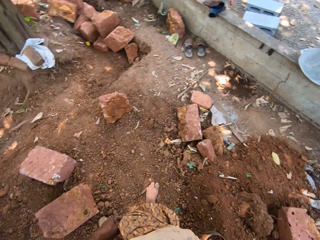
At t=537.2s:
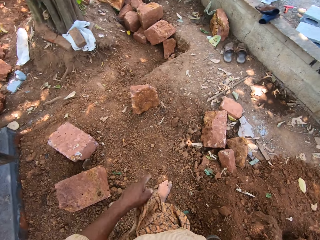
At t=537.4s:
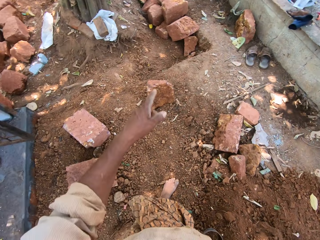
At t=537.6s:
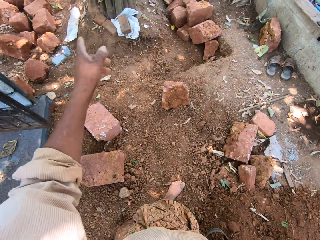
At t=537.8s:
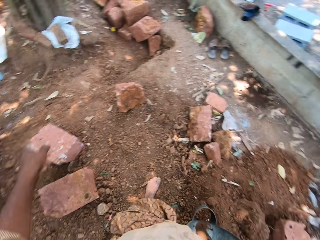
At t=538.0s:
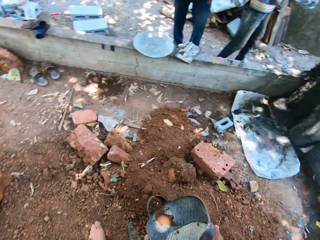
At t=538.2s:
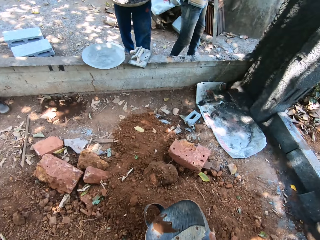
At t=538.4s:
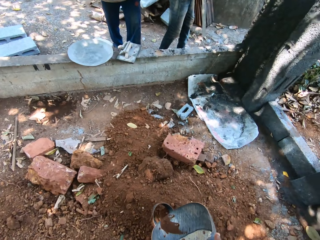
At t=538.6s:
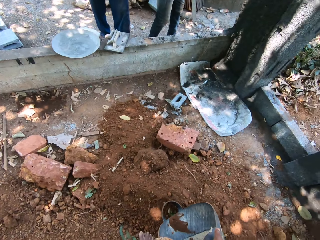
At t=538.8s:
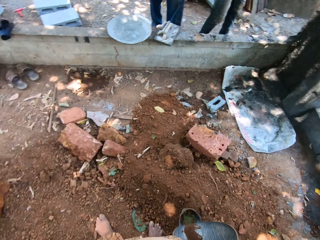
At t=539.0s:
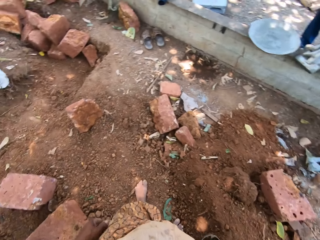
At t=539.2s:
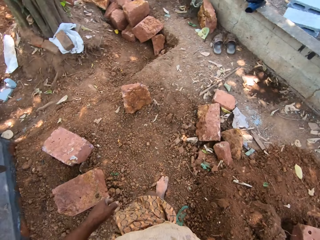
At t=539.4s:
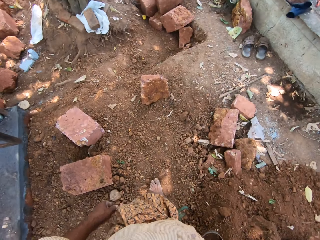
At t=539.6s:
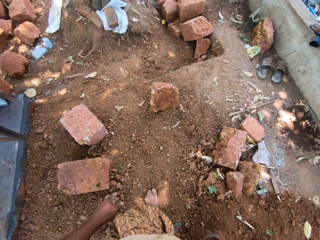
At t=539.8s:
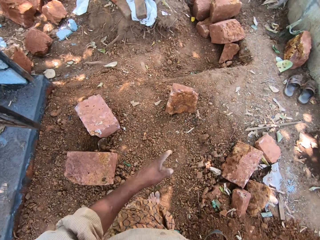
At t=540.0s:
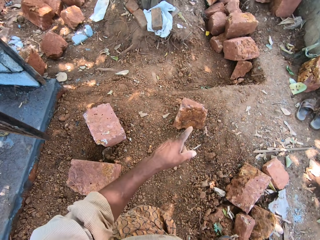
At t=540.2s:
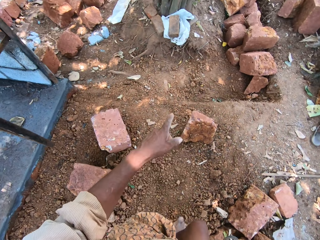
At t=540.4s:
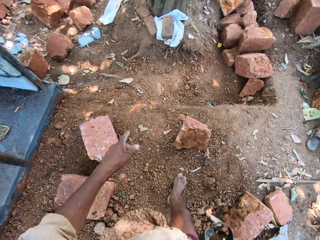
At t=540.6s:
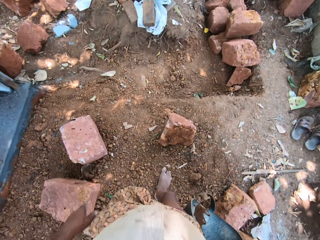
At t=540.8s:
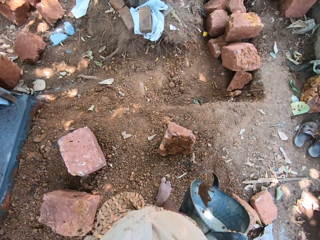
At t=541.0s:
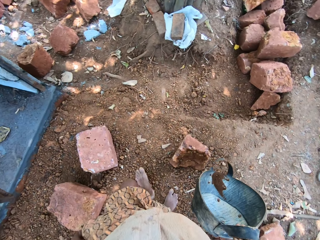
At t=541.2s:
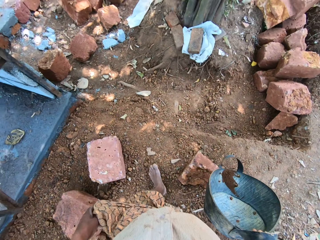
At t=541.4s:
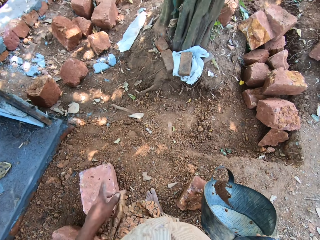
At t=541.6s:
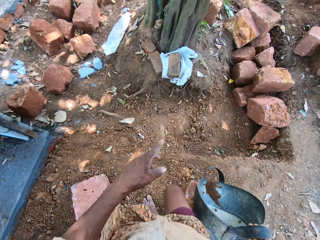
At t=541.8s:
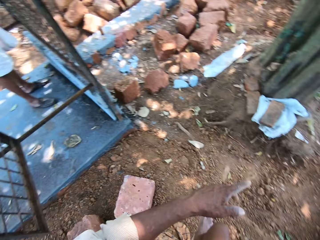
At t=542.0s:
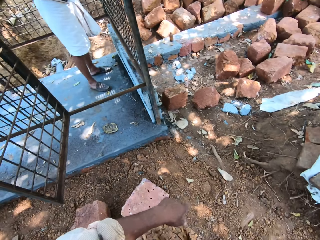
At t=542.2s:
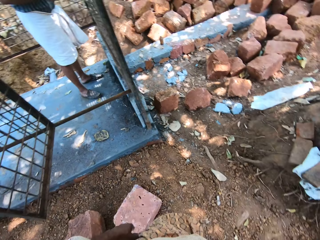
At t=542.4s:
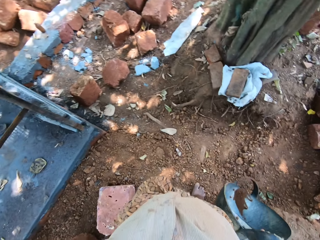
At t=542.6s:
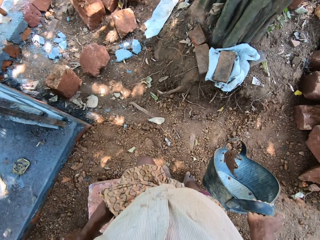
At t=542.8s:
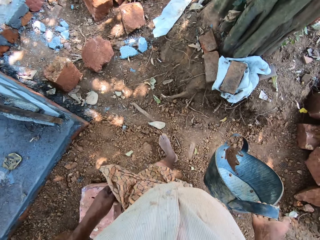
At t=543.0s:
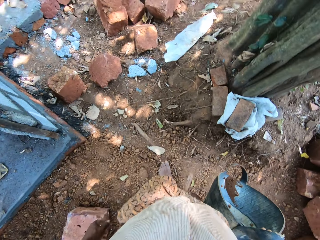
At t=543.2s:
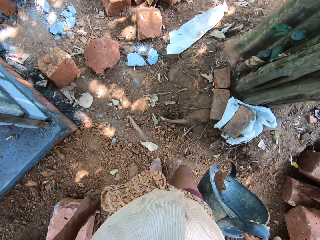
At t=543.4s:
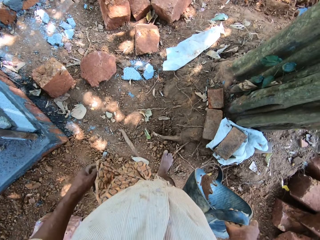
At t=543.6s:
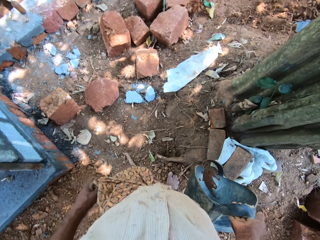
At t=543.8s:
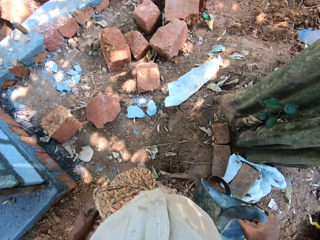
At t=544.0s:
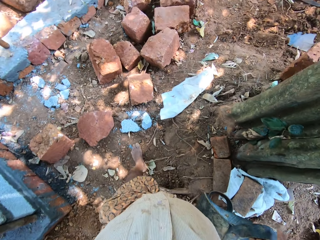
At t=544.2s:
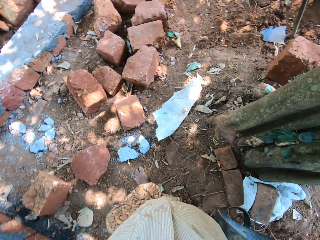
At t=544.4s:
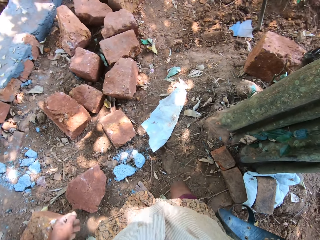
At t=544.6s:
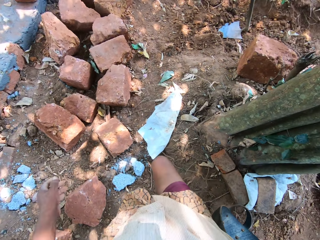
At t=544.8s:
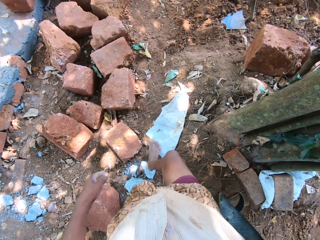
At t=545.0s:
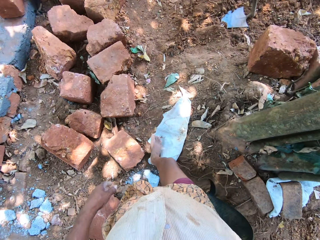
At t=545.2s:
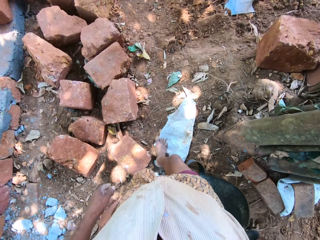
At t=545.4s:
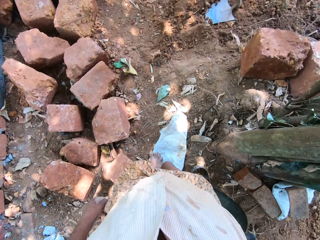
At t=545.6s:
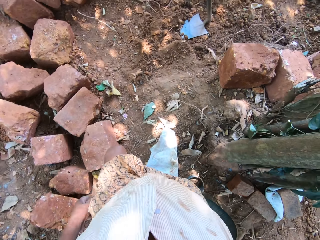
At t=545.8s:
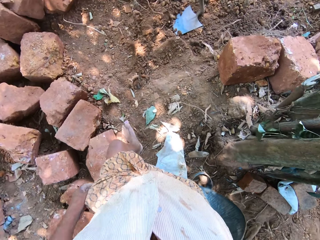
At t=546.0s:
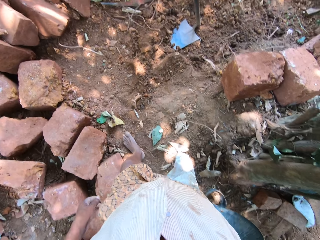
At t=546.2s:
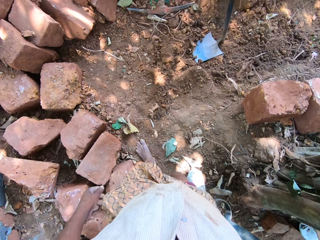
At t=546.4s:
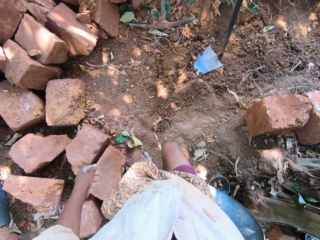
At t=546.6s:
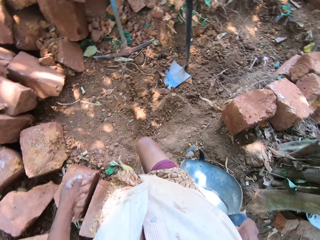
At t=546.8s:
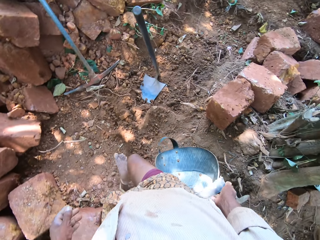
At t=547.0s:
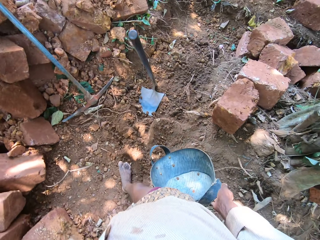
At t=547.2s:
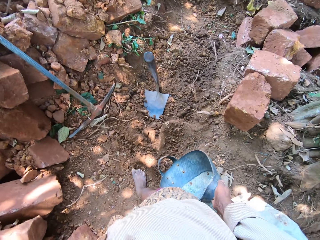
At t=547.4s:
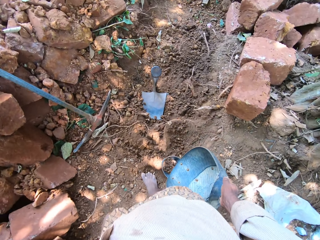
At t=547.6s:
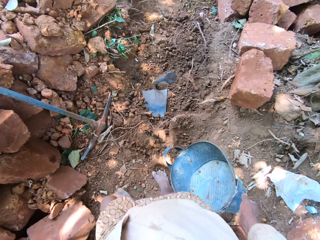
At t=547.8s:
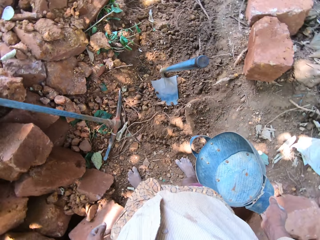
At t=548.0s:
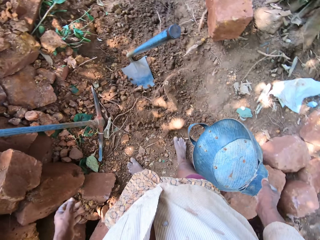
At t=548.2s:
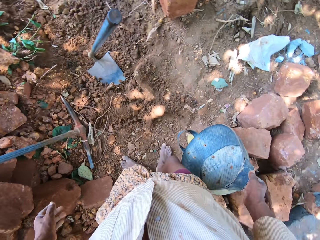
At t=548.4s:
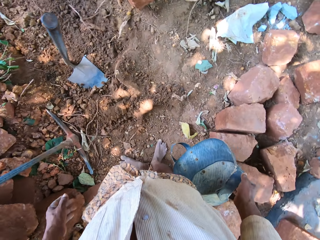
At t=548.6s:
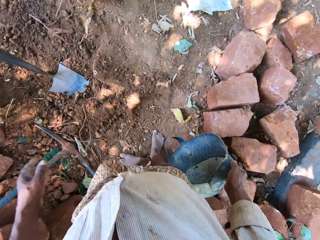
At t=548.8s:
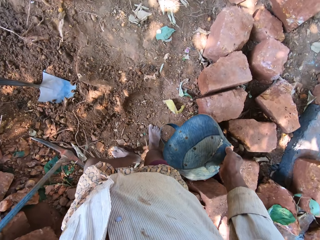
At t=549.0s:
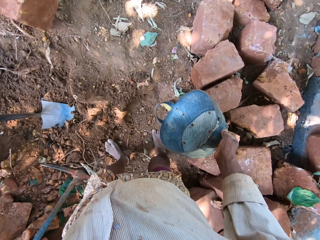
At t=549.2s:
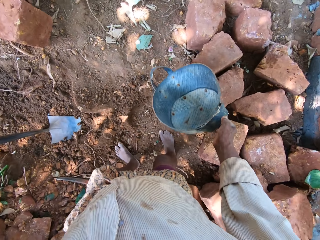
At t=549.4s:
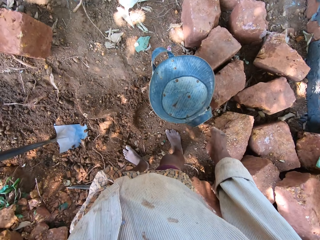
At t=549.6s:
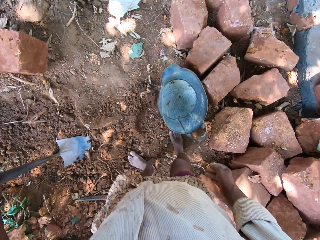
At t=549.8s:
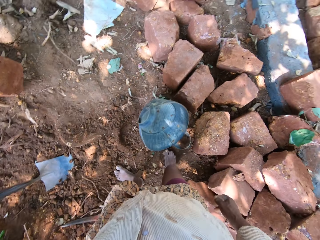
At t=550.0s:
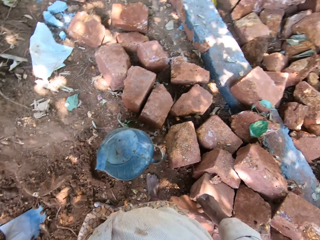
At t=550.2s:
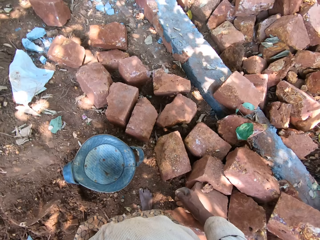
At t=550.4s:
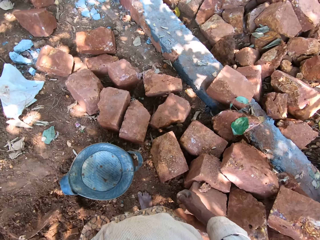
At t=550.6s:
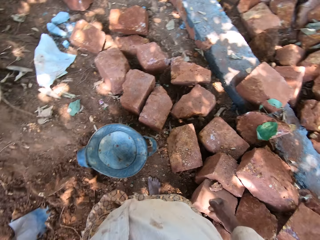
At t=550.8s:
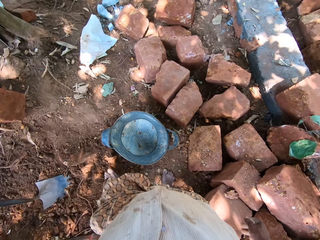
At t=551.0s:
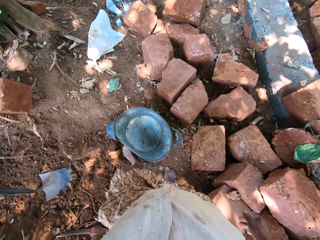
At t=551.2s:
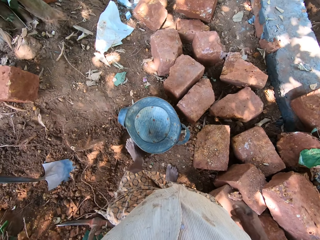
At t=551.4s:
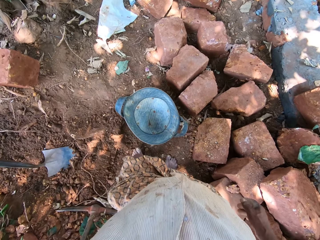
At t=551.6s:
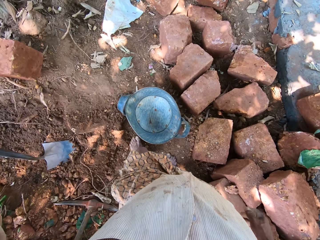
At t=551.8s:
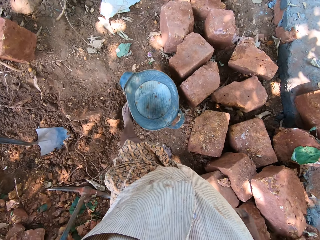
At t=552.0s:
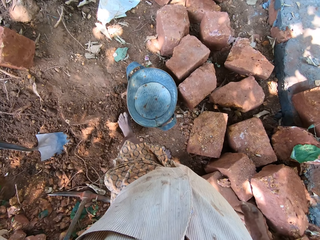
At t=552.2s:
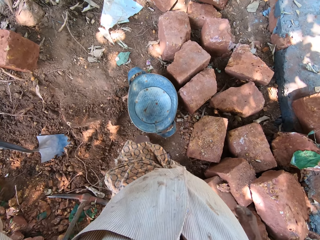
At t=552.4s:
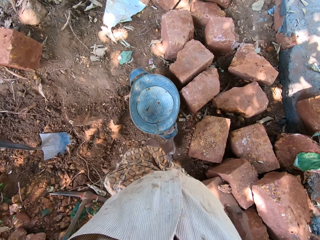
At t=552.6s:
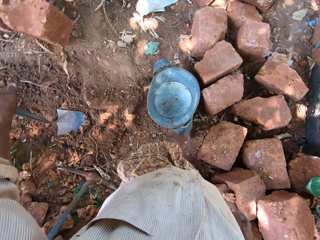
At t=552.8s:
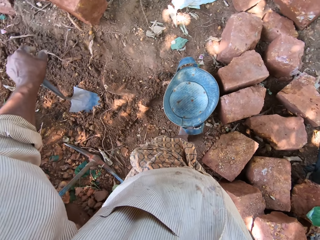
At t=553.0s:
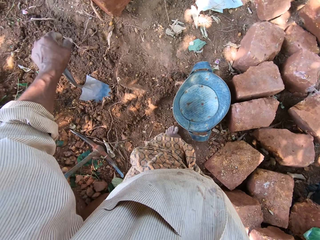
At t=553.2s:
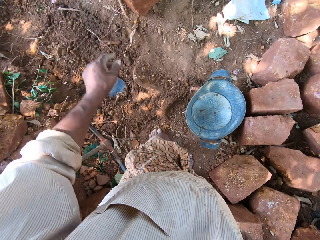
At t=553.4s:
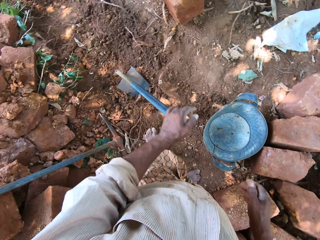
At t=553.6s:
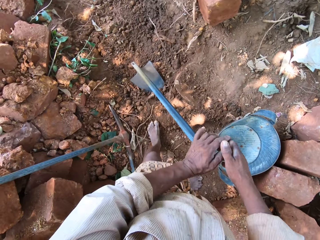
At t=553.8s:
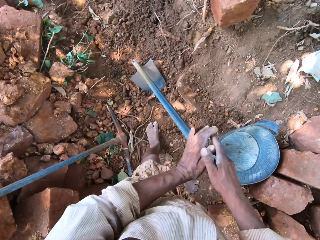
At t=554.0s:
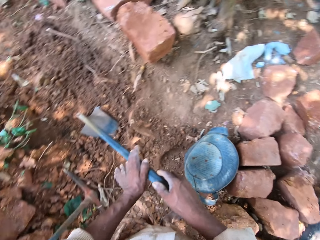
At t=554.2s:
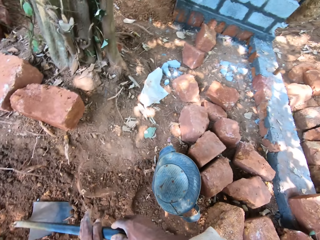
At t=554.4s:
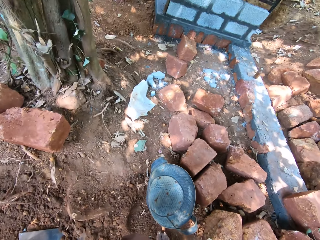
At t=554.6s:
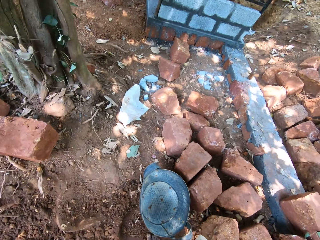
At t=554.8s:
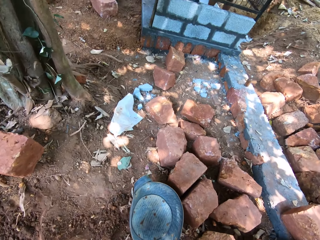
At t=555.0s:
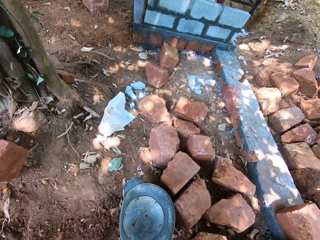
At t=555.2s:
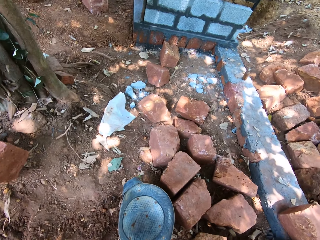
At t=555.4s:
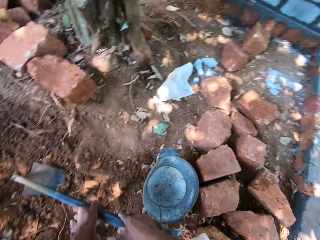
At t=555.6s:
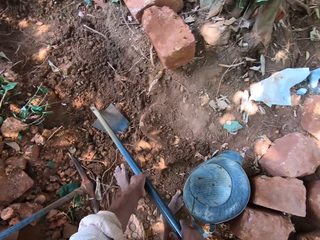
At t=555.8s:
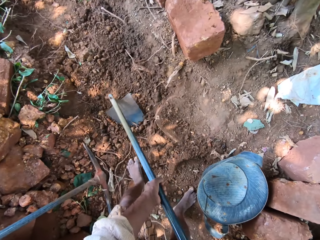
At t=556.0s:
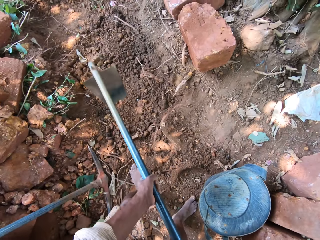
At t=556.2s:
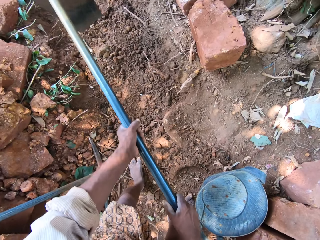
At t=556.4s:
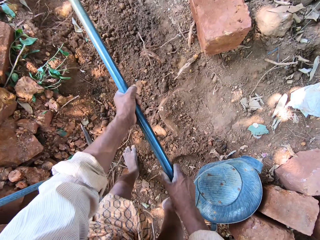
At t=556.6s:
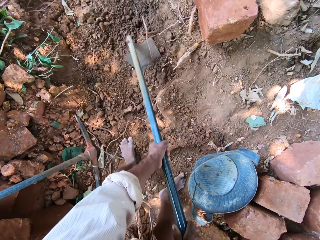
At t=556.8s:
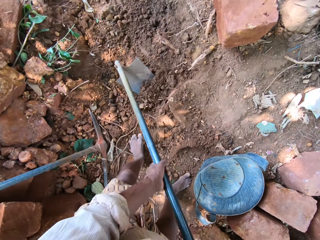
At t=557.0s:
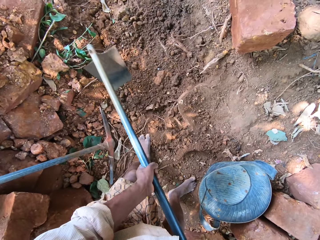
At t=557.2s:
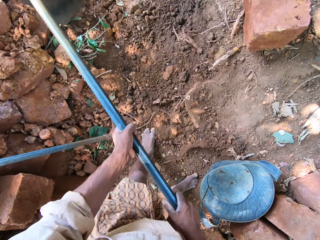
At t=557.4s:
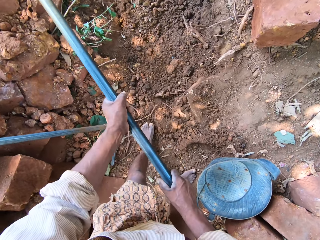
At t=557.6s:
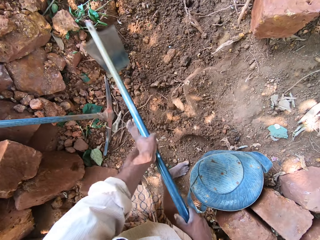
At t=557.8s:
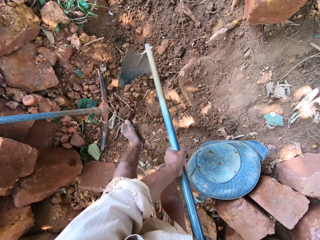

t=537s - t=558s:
The camera wearer points a finger. He points a finger again. He walks towards the garden hoe with the container or basket in his right hand. He points a finger. He drops the container in his right hand on the ground. He adjusts the container on the ground with his left leg. He kicks the basket. He holds the garden hoe on the ground with both hands. He takes the hoe. He lifts the hoe. He digs the ground with the hoe in both hands.
